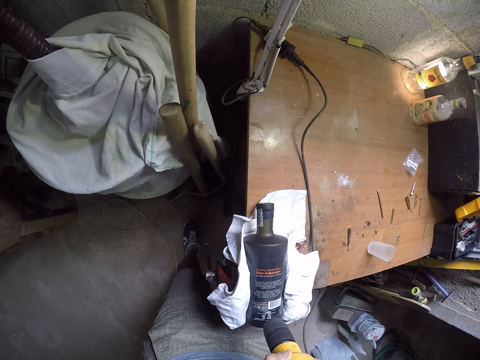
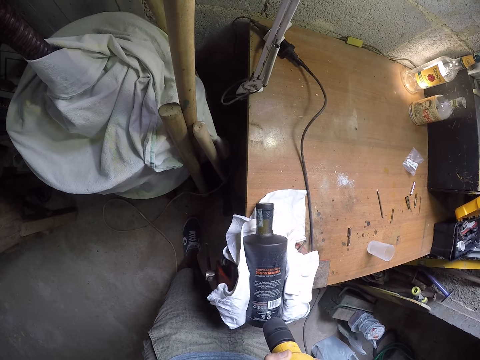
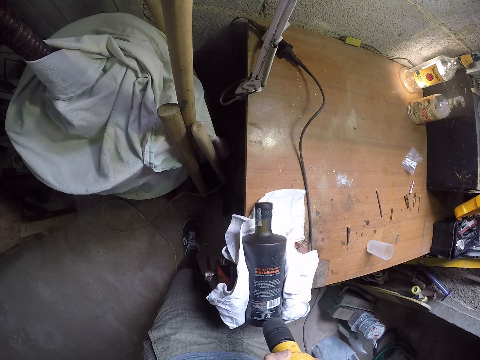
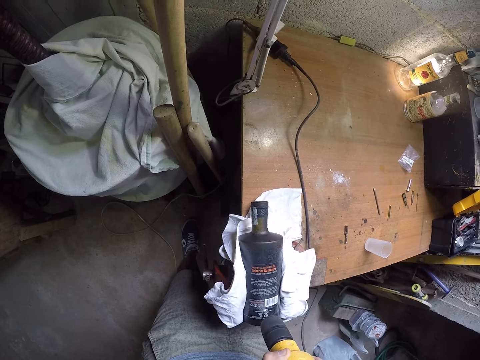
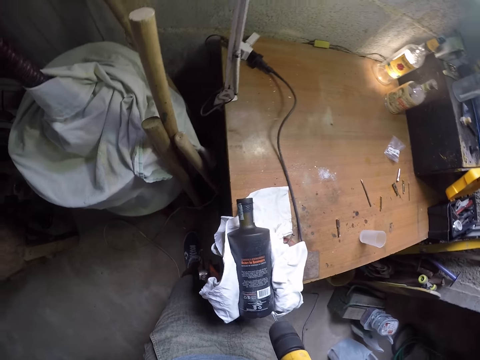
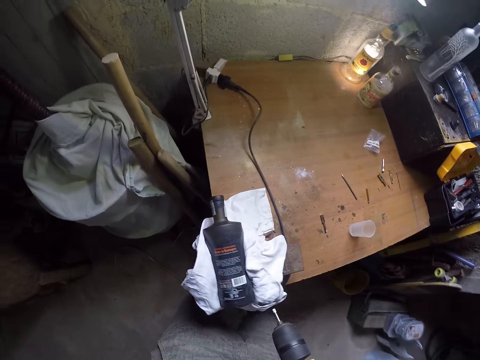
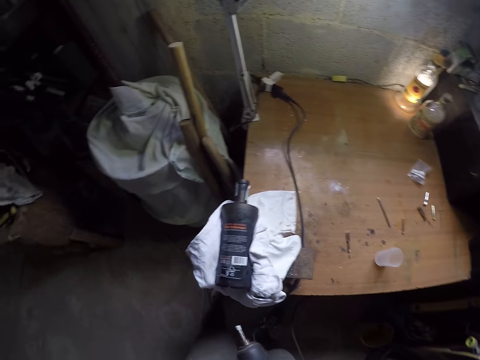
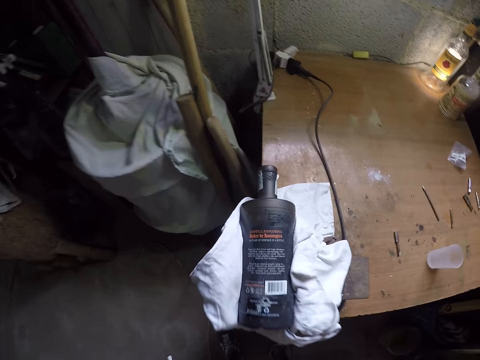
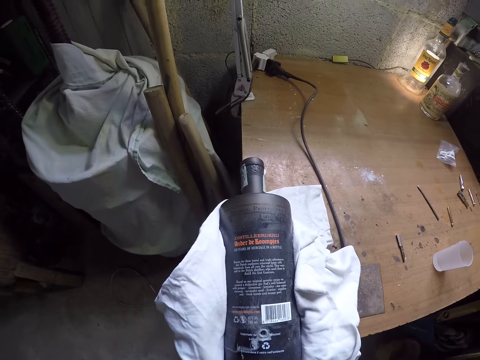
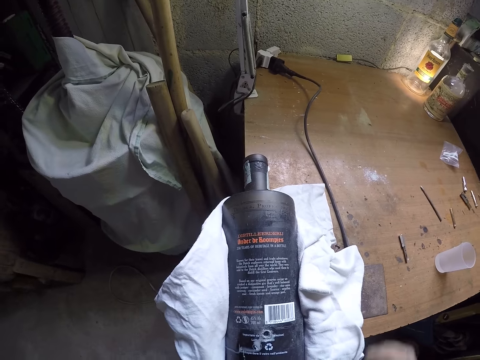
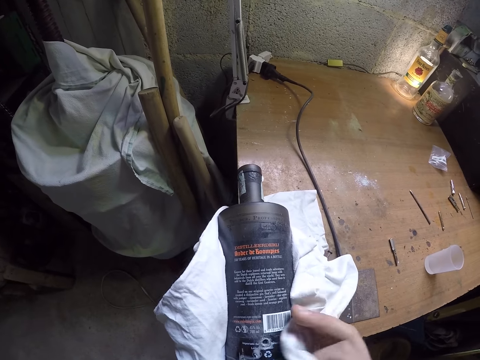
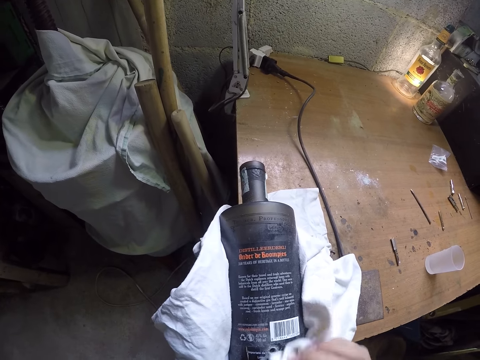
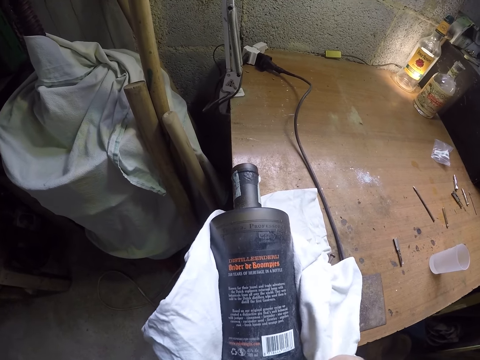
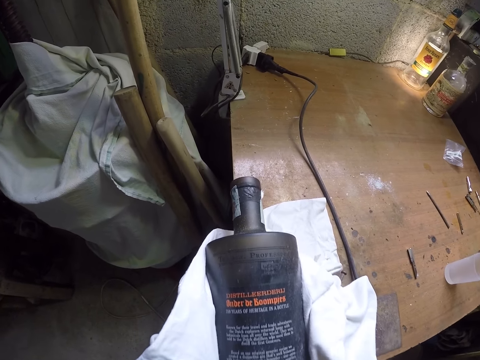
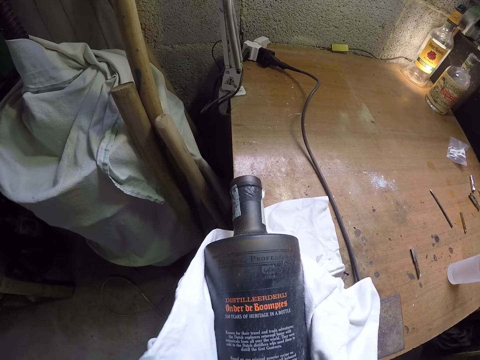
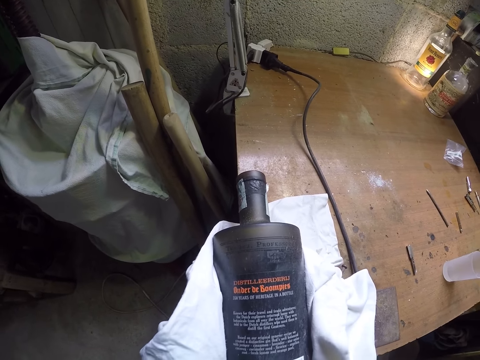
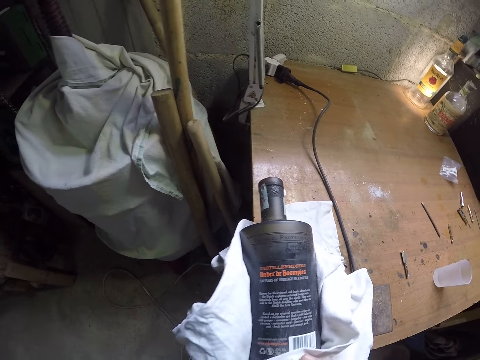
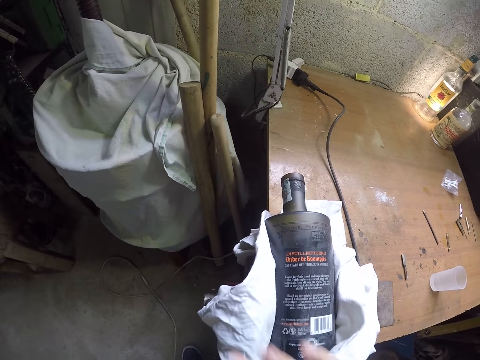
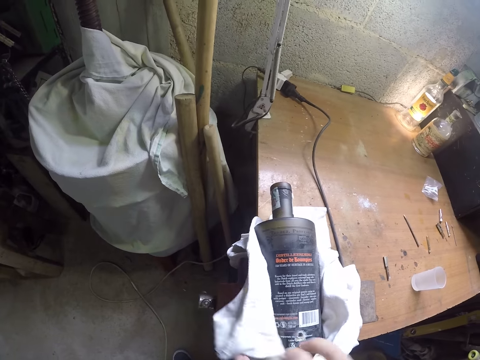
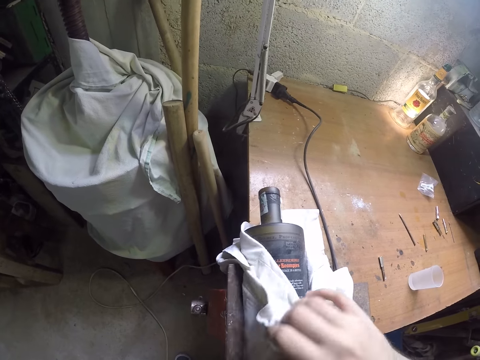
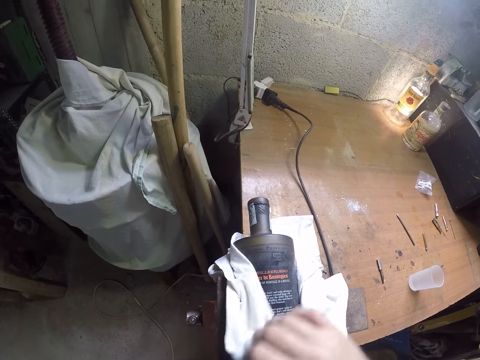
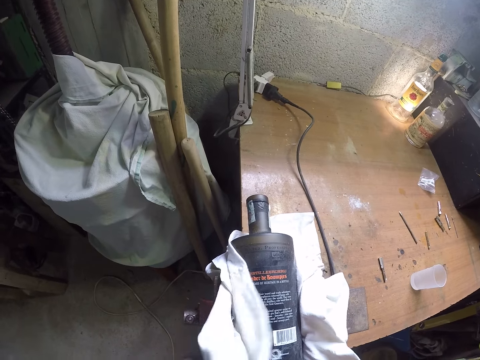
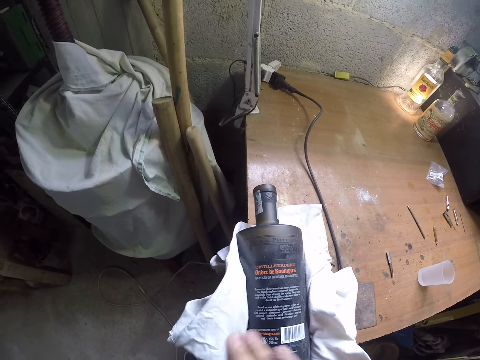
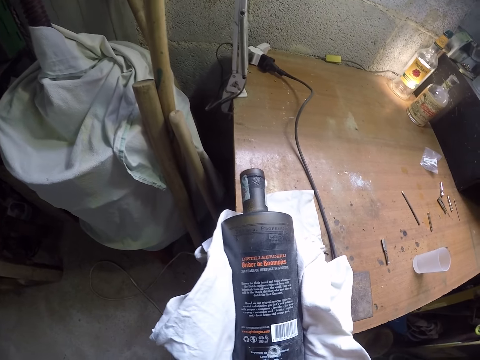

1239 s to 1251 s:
The camera wearer removes the drill bit from the hole. He cleans the bottle with a rag under the bottle with his right hand.

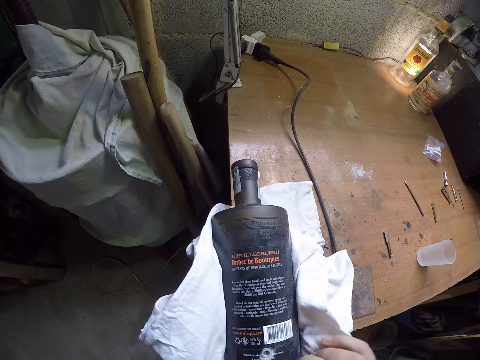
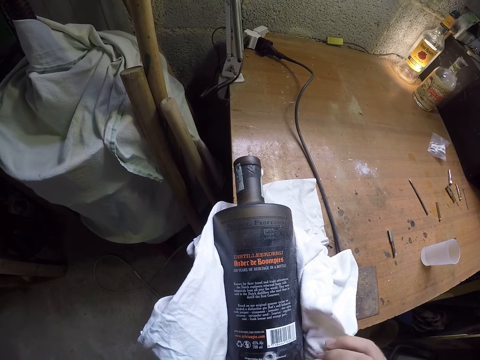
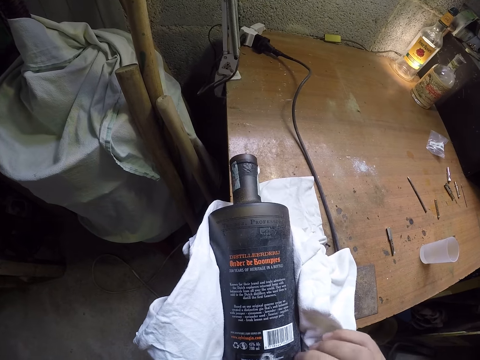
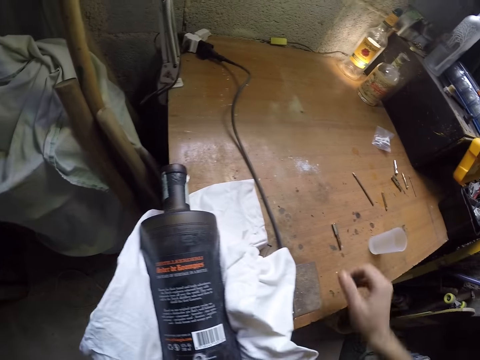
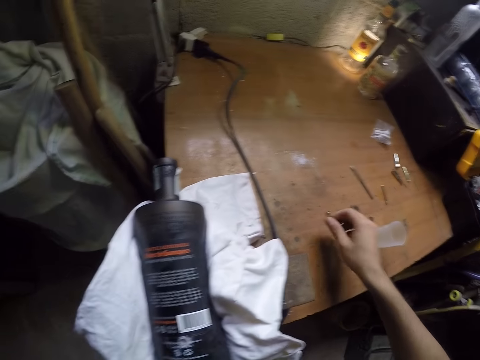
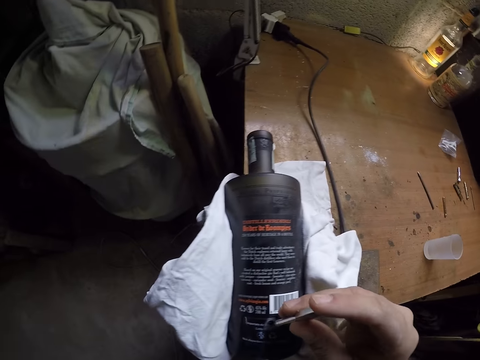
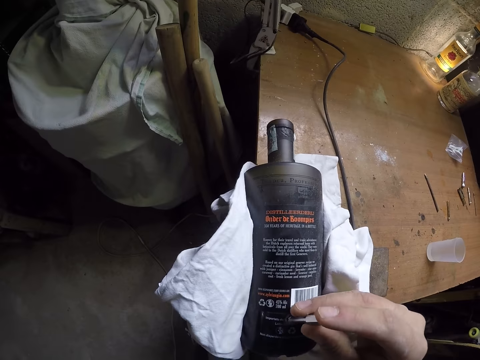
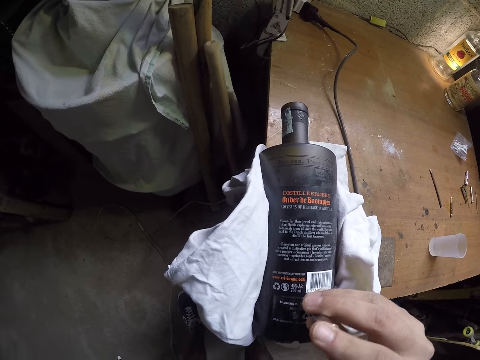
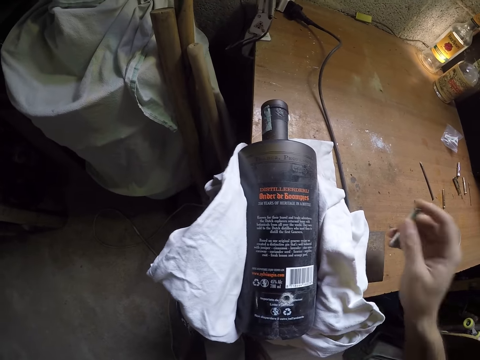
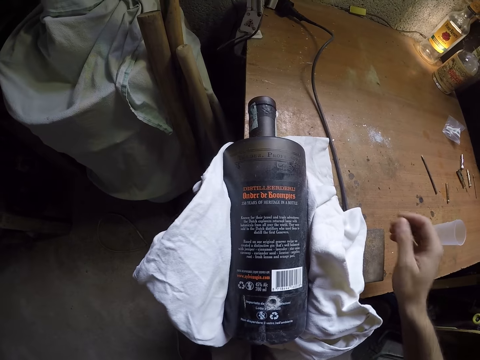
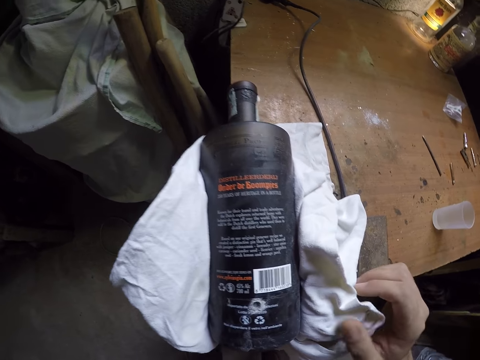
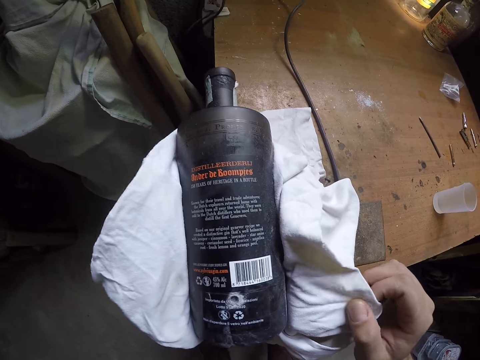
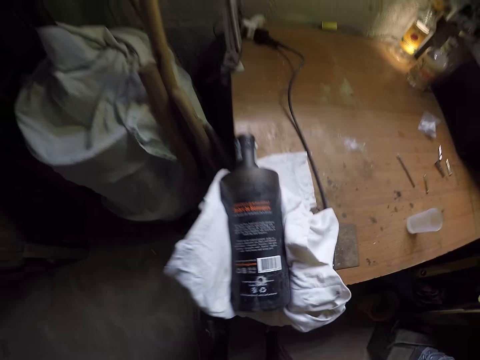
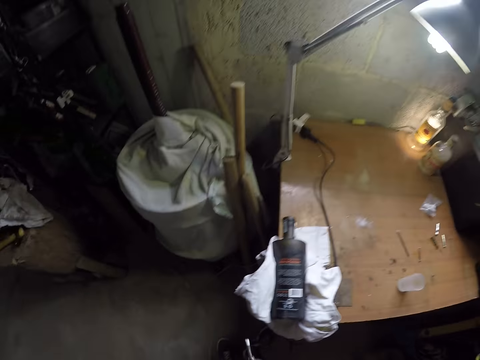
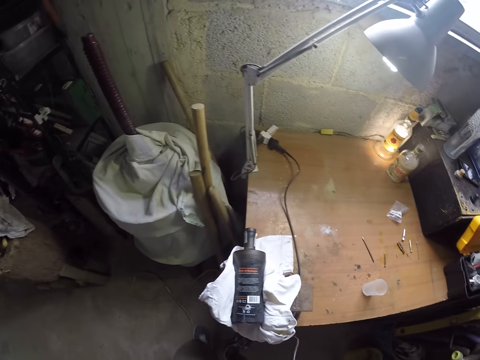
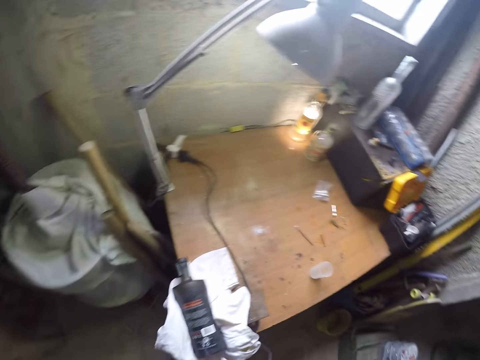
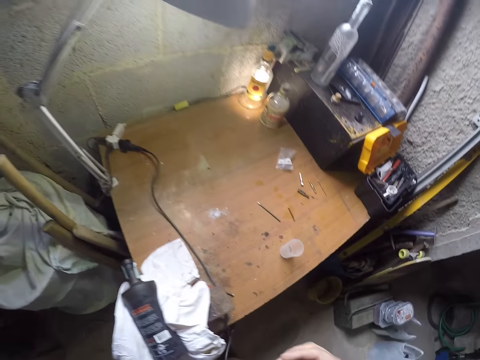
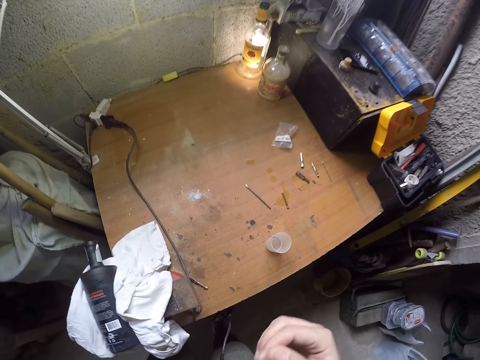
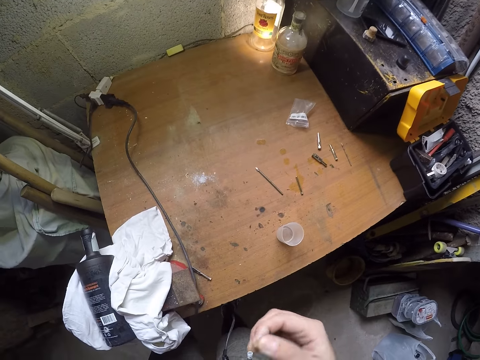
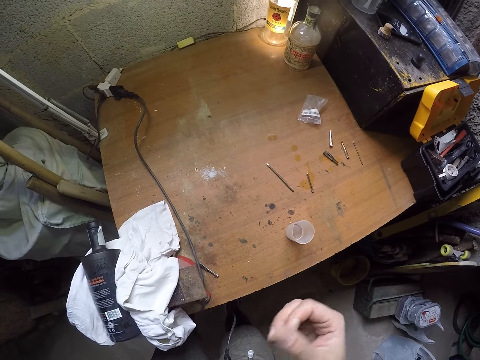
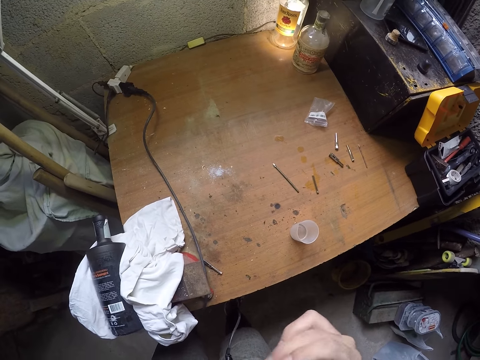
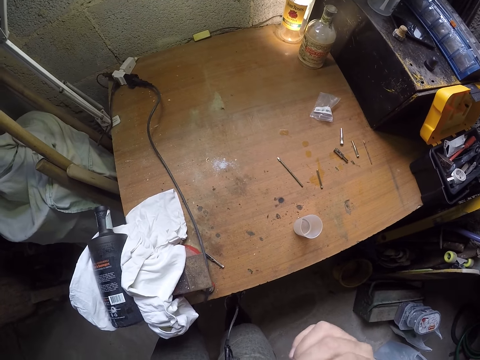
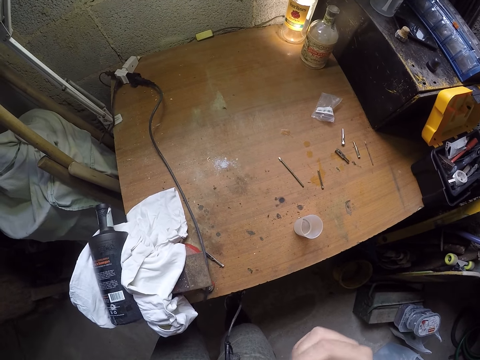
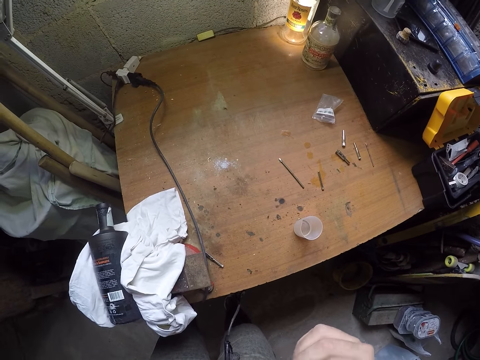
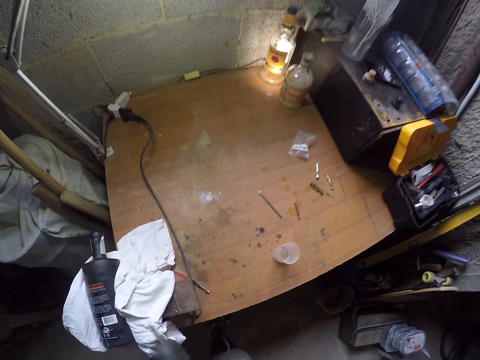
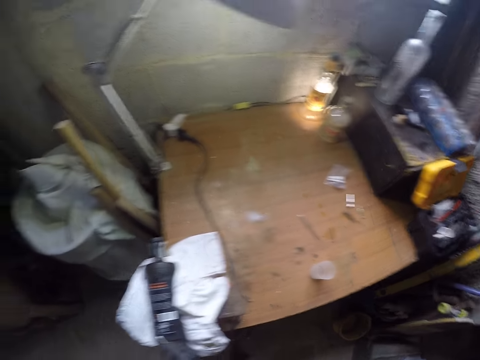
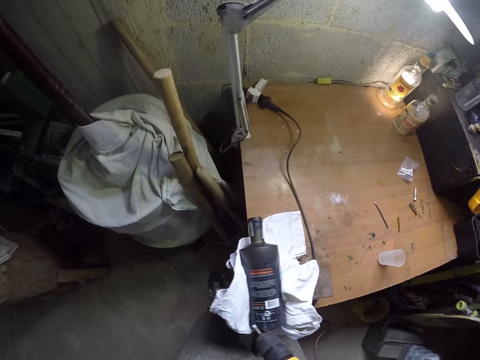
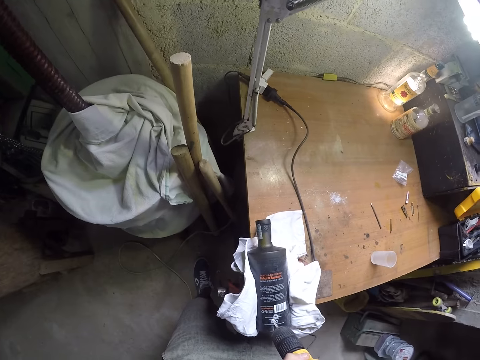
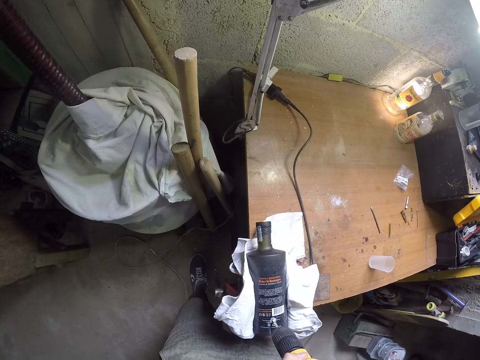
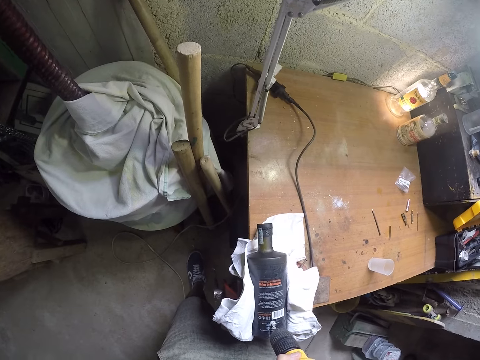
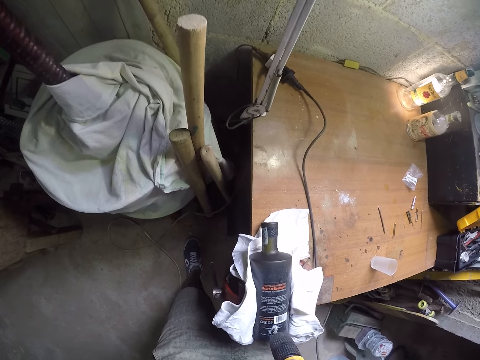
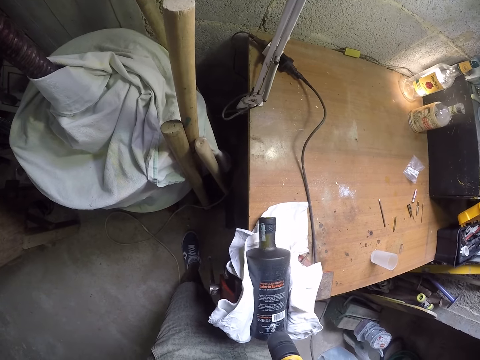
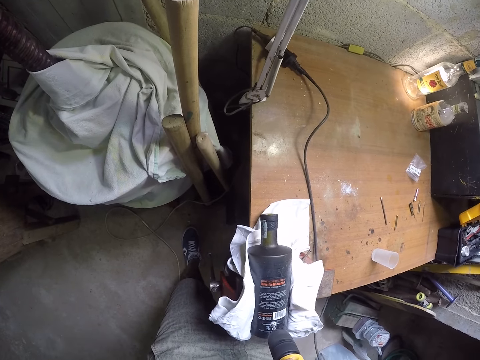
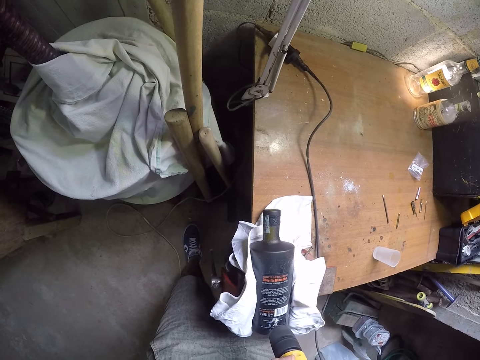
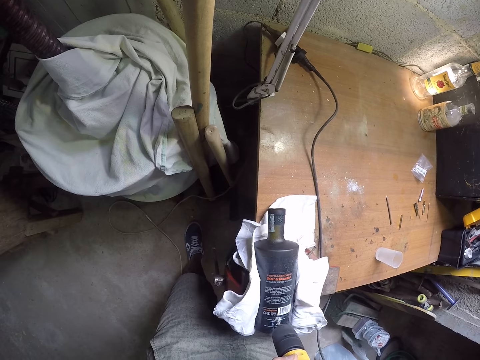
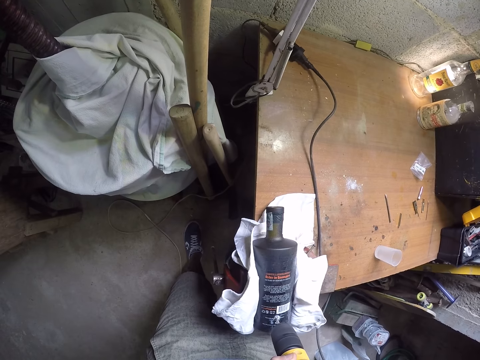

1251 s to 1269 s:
The camera wearer cleans the holes with his hand. He picks up the drill-bit from the table with his right hand. He puts the drill-bit in his right hand into the hole in the bottle. He drops the drill-bit on the table with his right hand. He wipes his right hand on the rag under the bottle. He holds a cloth. He holds the drill and walks. He wipes the drill-bit on the power-drill with his right hand. He rubs his fingers together. He tightens the tongue selection ring. He drills the hole in the bottle with the power-drill in both hands. He places the drill bit in the hole.
